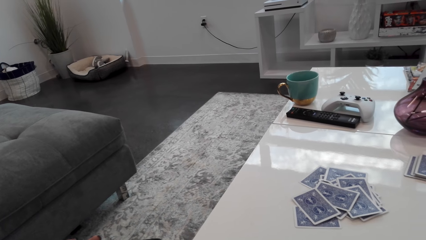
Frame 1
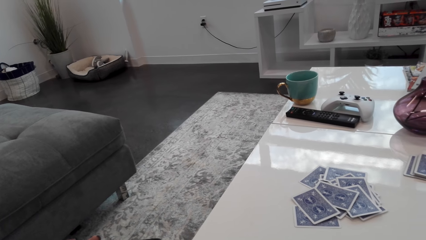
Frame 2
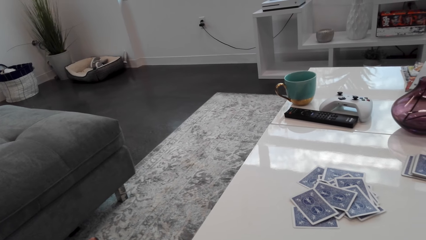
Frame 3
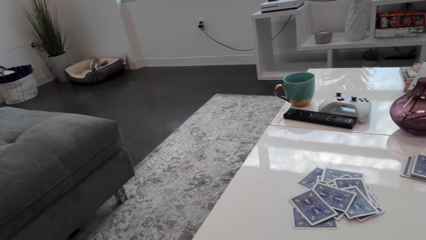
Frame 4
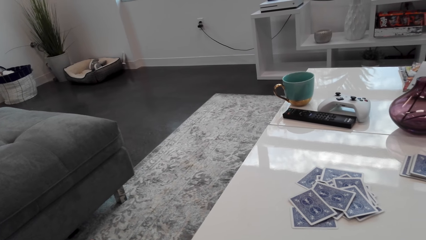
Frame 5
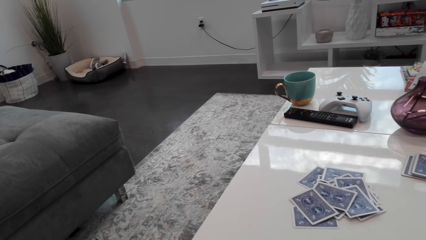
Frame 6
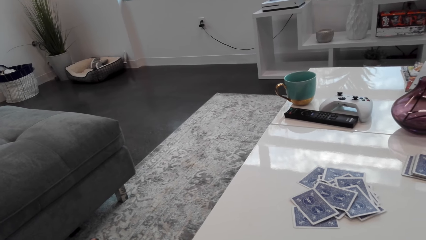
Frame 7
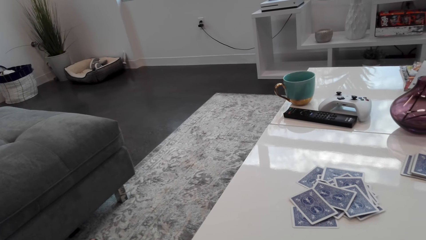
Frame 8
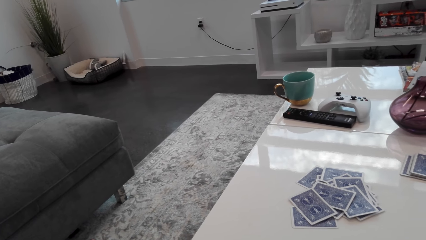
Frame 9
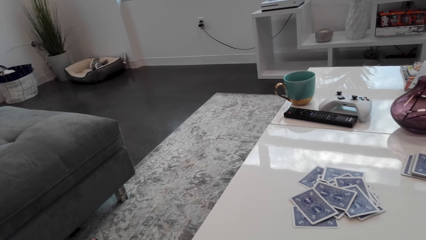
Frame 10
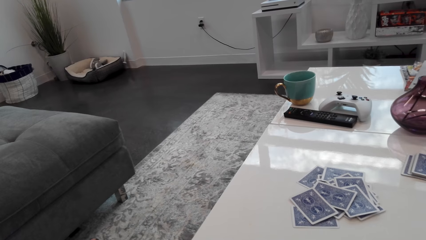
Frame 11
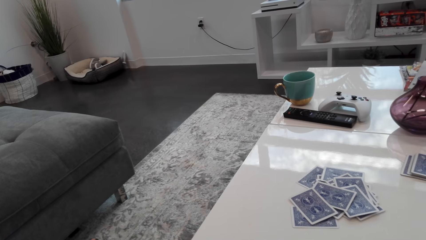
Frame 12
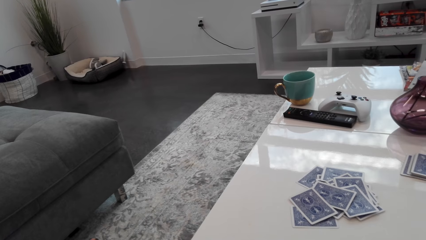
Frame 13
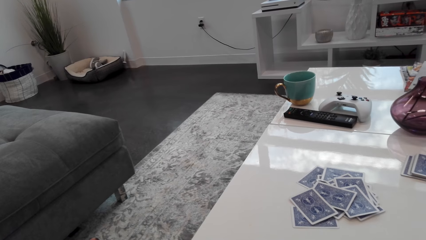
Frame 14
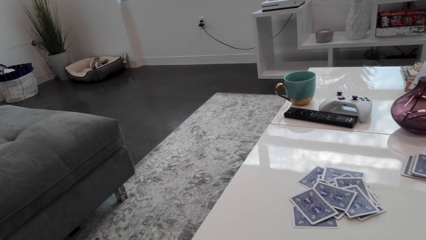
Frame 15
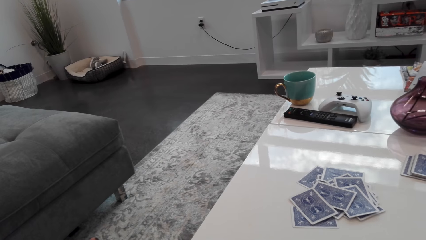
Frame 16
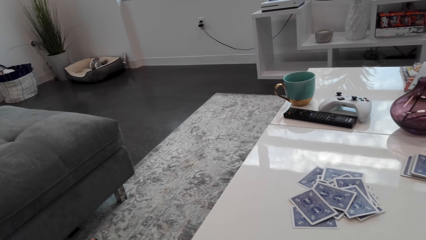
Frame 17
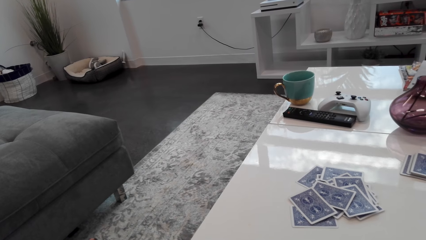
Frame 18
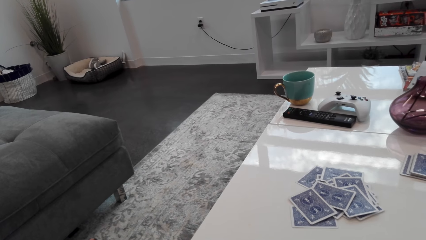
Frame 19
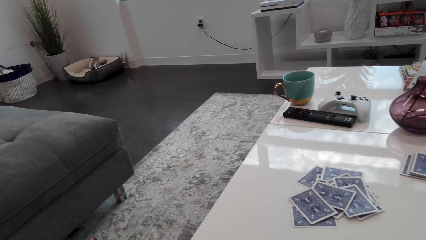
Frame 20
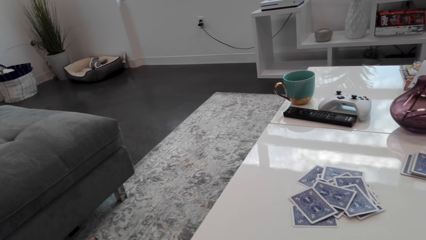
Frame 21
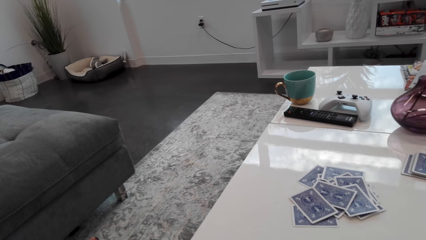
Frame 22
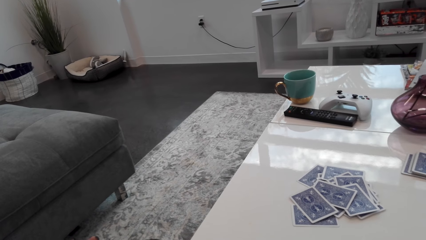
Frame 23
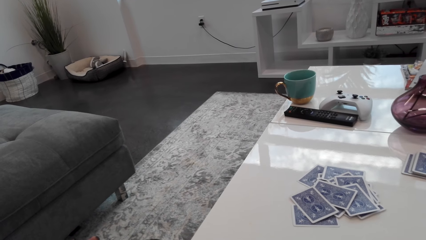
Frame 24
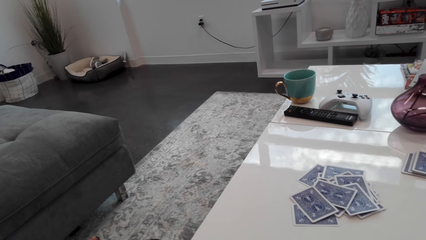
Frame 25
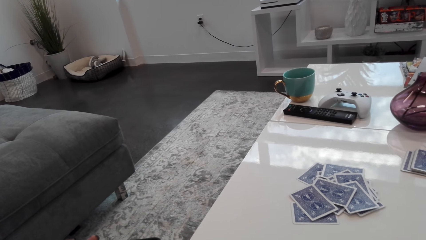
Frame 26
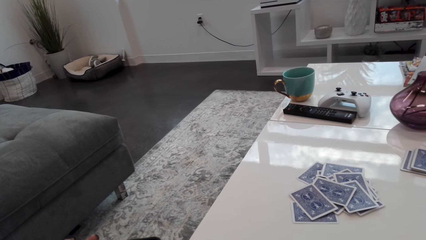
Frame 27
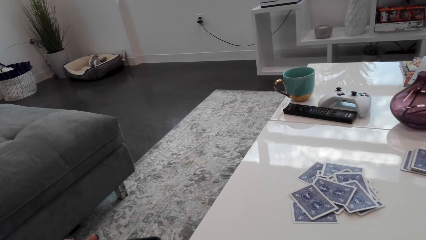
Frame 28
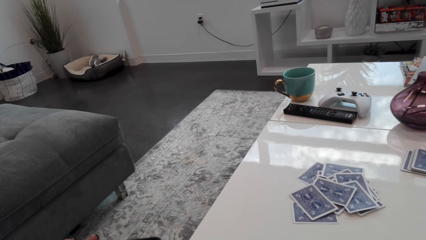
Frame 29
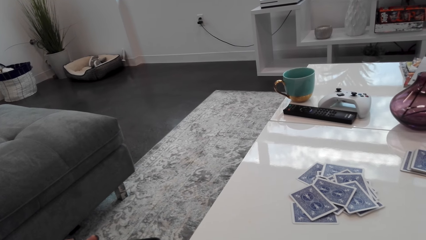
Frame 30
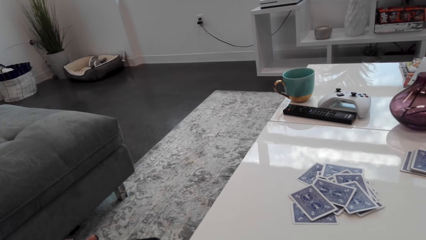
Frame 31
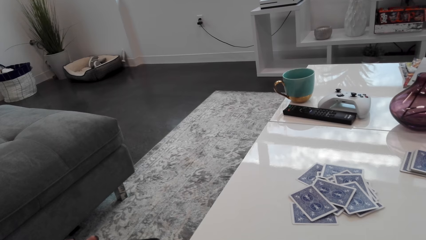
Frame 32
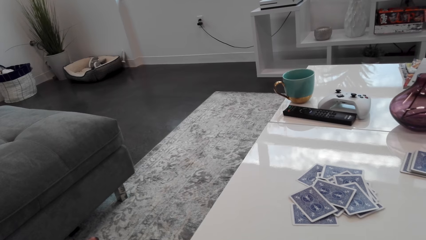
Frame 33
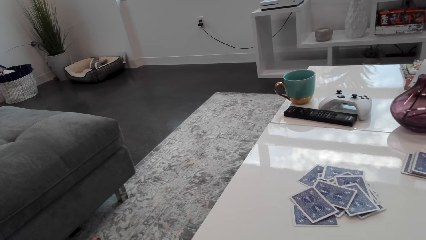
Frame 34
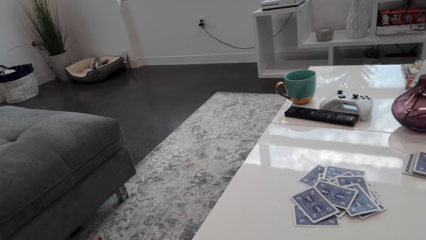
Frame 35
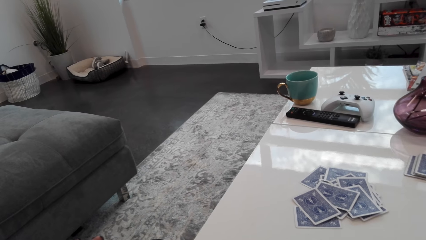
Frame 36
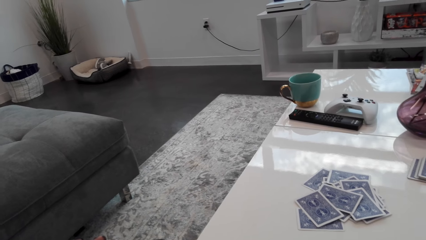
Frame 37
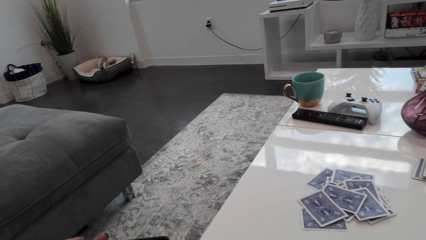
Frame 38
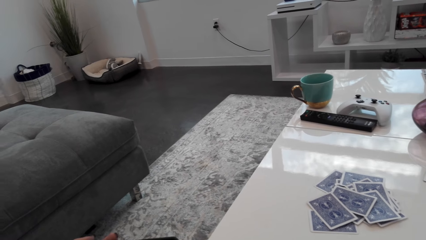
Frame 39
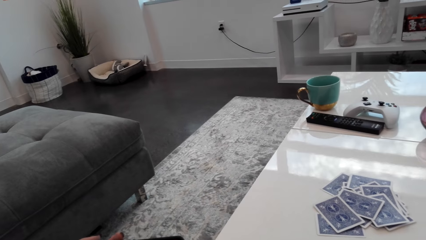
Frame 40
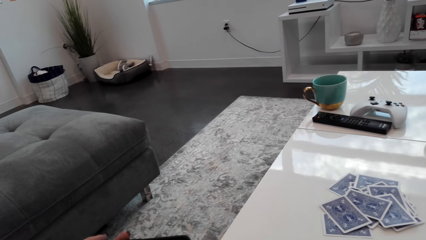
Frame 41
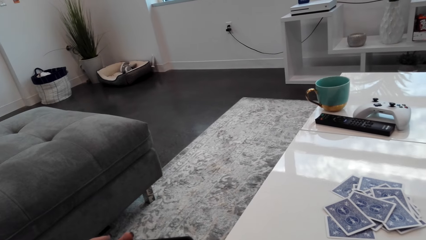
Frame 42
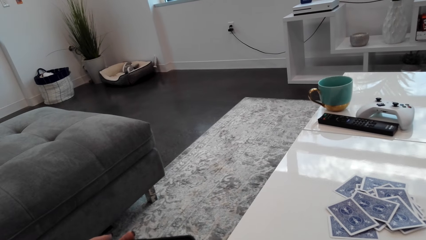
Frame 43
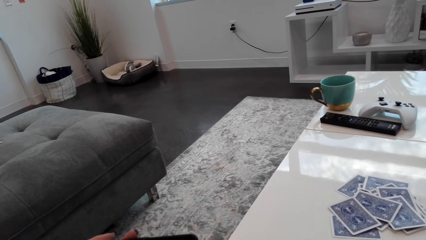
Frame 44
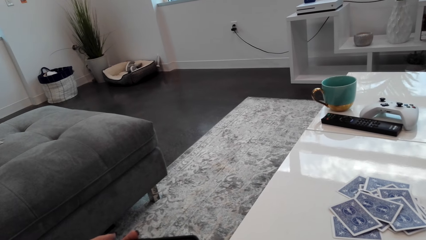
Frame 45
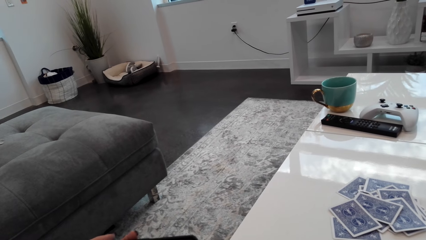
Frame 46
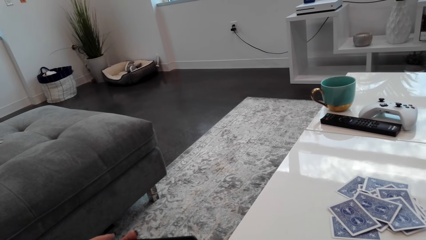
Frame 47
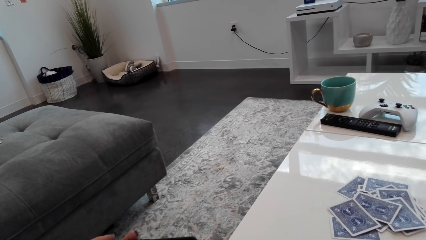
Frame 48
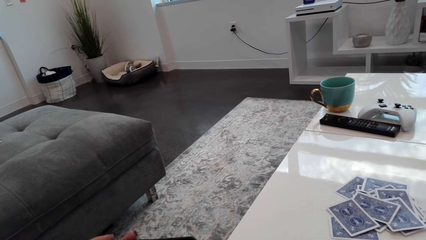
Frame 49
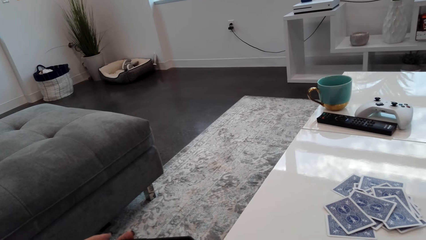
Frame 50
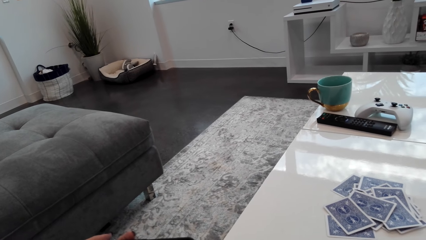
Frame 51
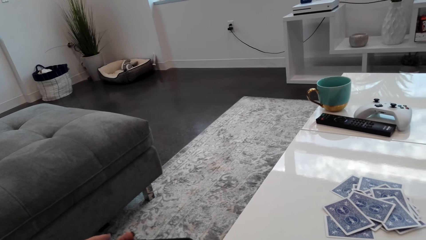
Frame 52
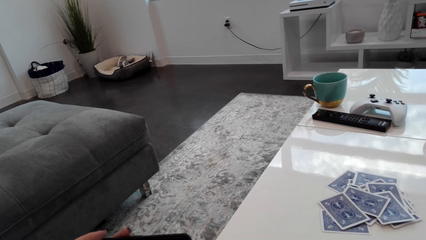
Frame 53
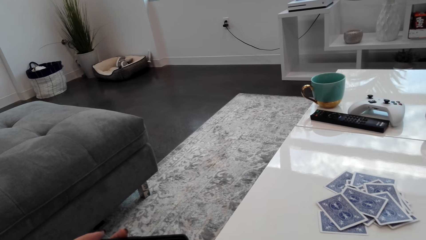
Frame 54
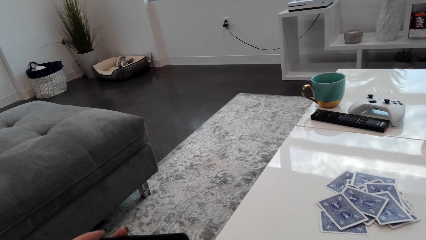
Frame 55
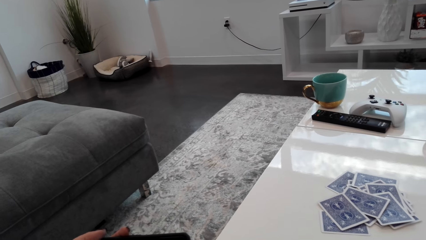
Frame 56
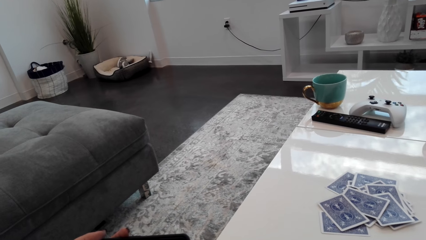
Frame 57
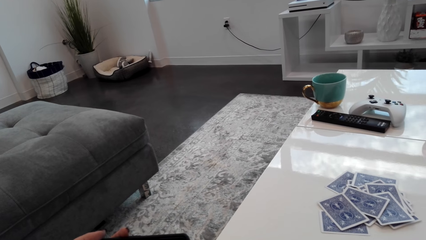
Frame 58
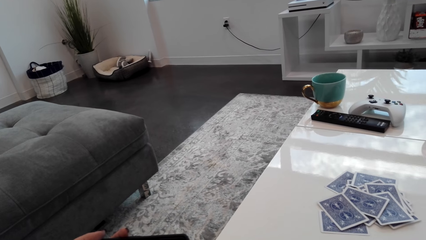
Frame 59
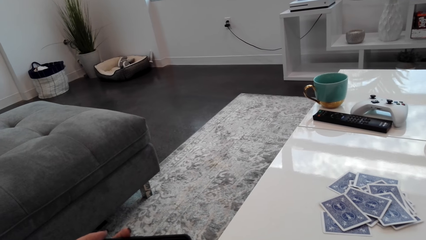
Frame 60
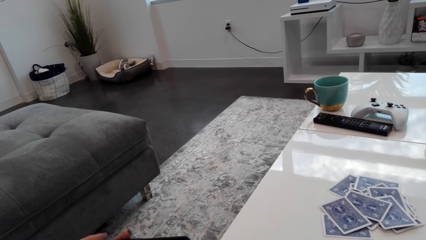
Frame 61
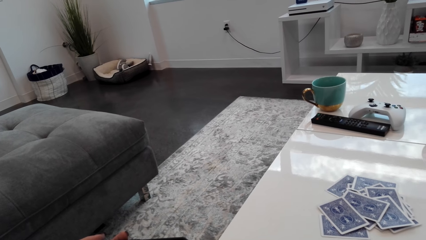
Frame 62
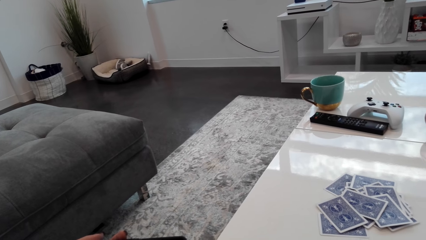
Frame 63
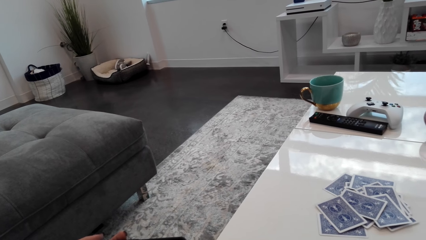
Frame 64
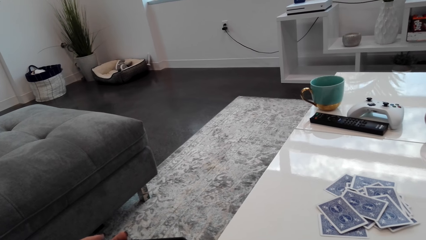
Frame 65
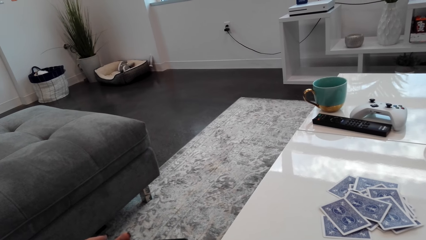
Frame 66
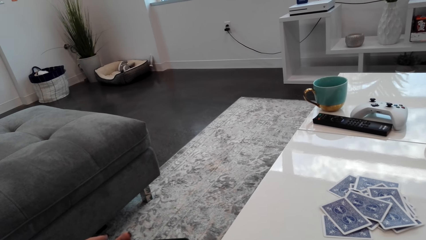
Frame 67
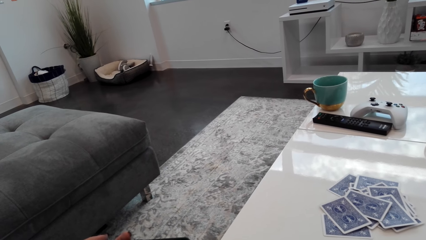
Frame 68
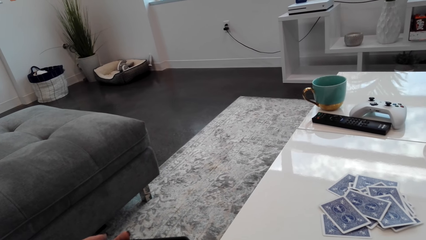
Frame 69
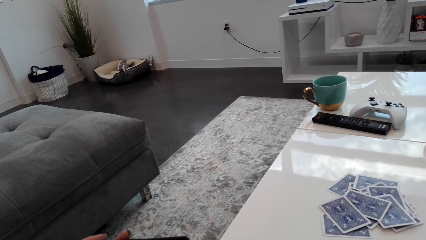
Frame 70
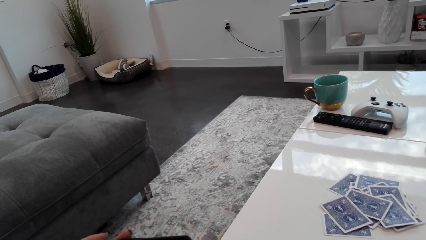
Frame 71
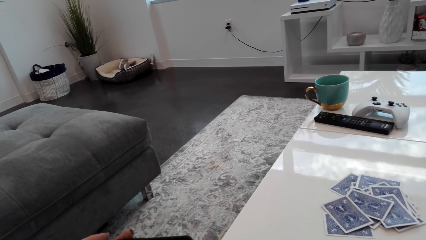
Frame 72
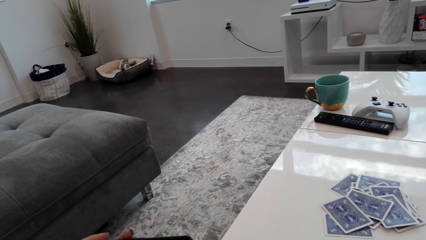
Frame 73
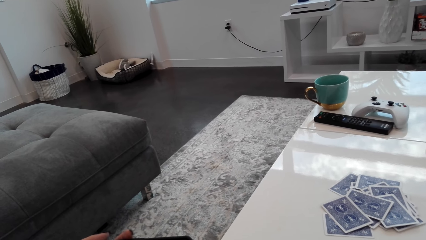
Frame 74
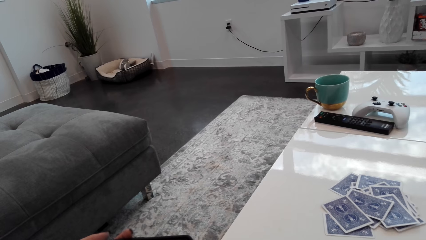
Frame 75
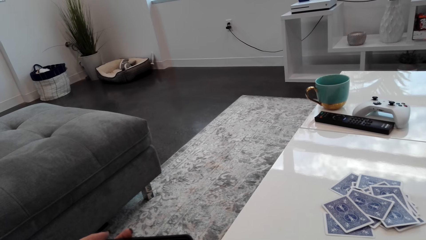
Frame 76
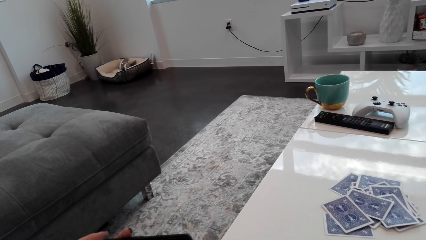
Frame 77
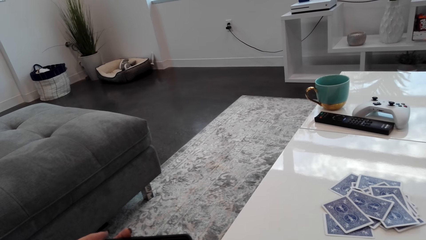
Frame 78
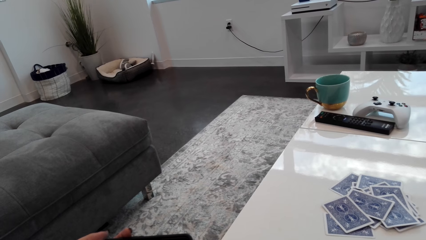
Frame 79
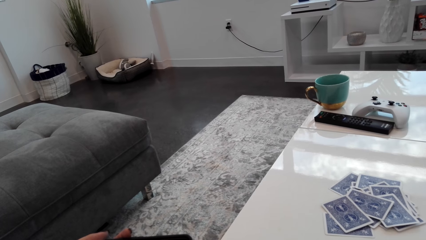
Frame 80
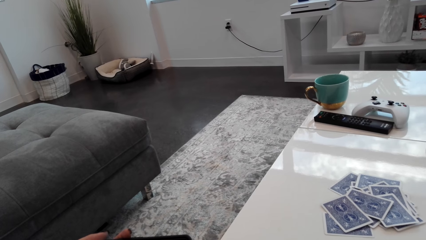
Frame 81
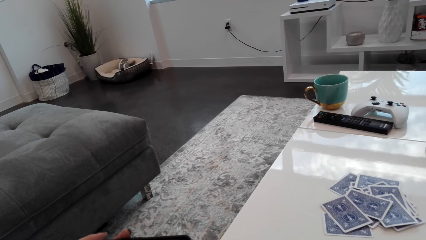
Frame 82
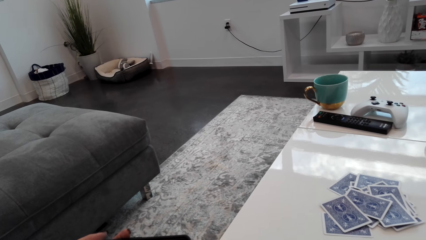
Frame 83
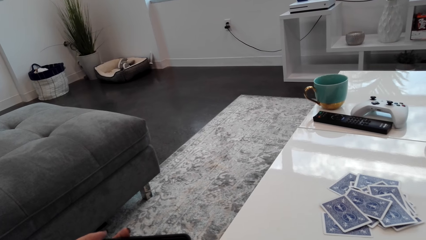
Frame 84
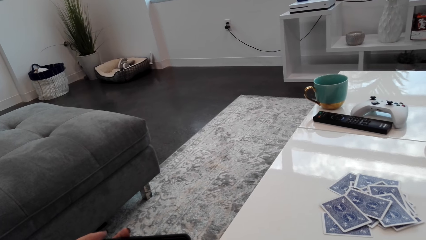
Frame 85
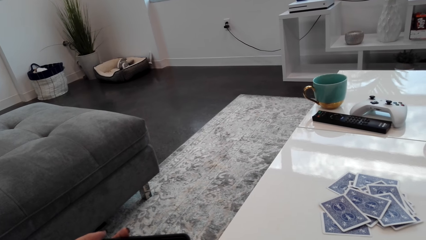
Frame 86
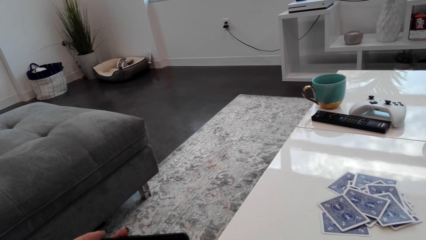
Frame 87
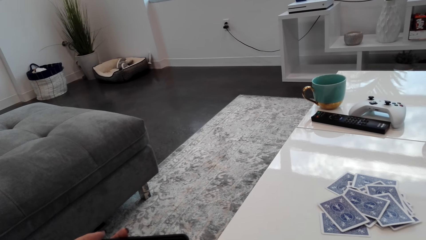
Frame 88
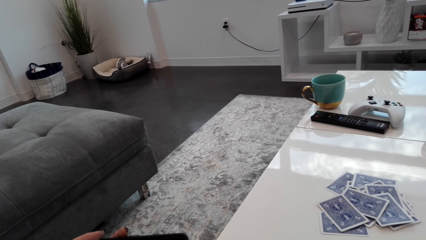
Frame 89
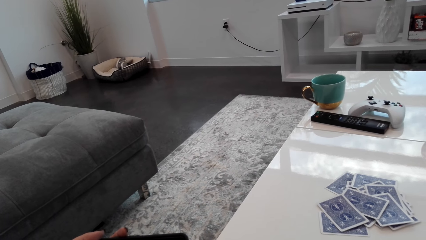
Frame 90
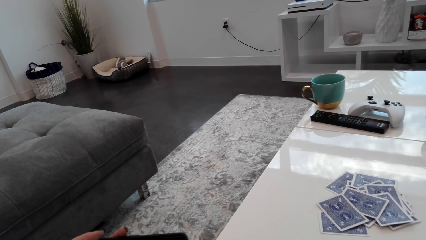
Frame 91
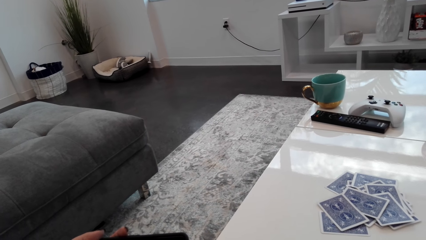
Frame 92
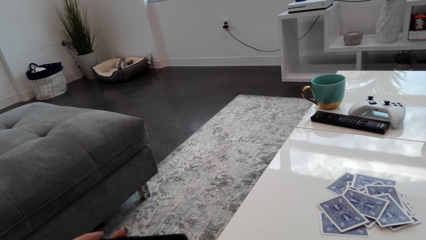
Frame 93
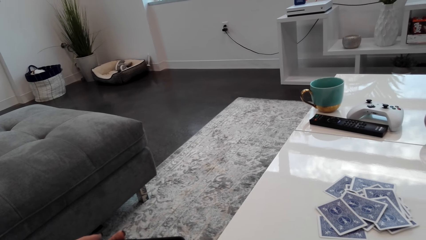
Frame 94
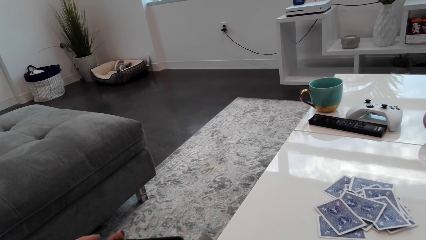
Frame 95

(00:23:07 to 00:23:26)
The camera wearer is watching. They talk.
